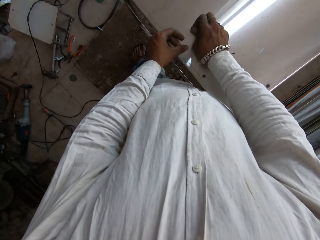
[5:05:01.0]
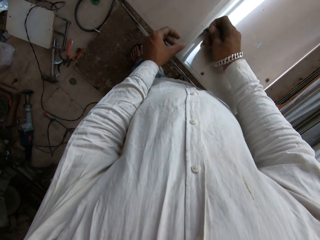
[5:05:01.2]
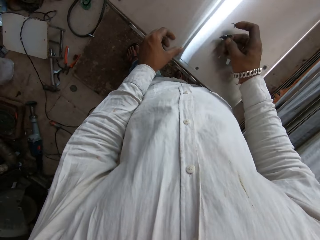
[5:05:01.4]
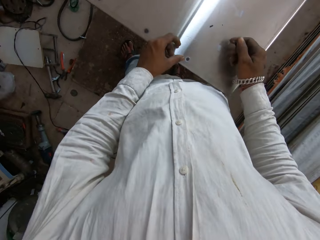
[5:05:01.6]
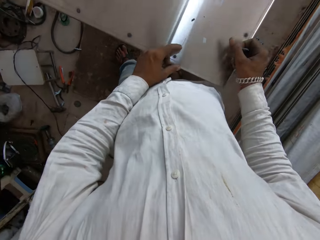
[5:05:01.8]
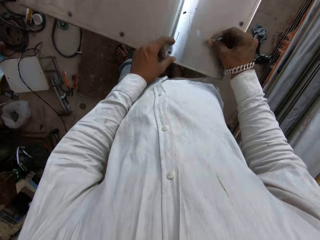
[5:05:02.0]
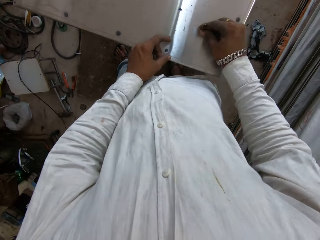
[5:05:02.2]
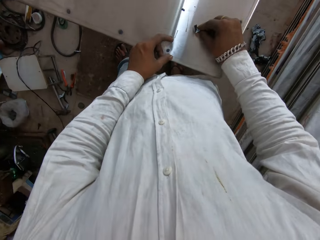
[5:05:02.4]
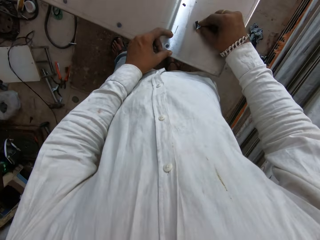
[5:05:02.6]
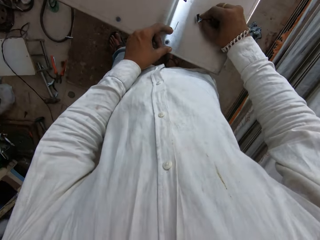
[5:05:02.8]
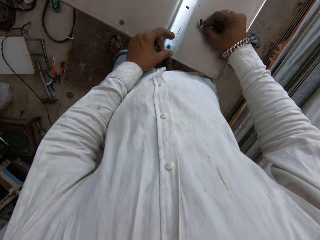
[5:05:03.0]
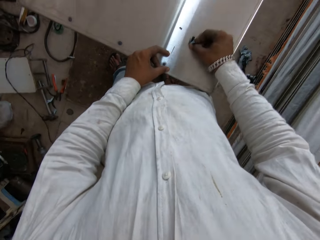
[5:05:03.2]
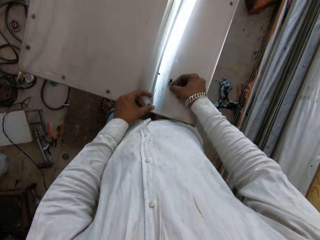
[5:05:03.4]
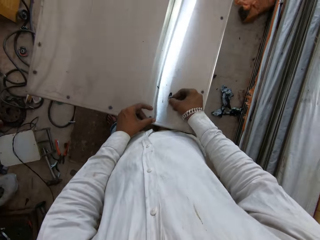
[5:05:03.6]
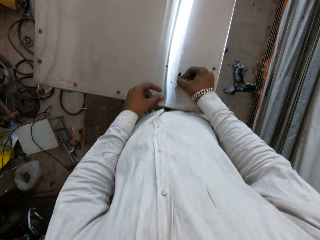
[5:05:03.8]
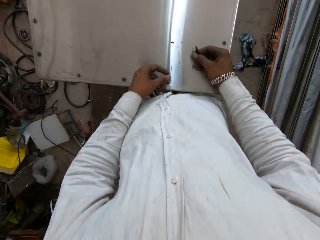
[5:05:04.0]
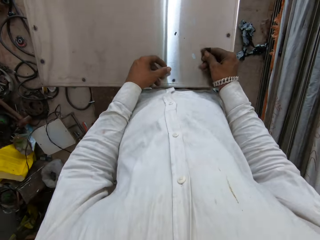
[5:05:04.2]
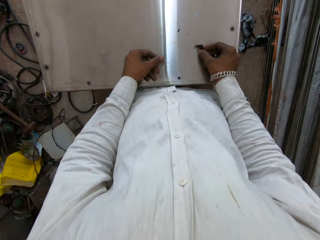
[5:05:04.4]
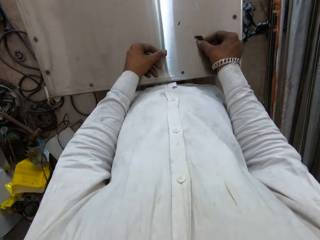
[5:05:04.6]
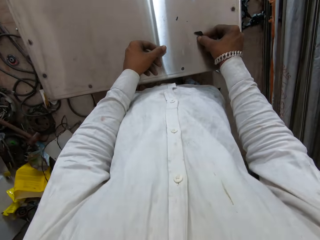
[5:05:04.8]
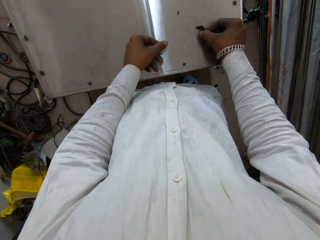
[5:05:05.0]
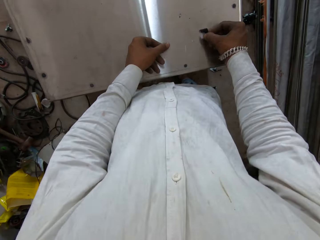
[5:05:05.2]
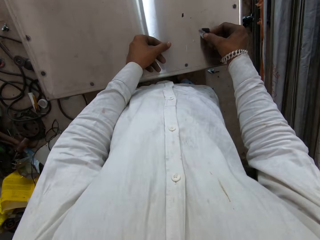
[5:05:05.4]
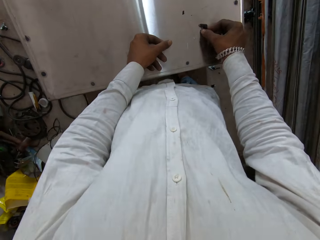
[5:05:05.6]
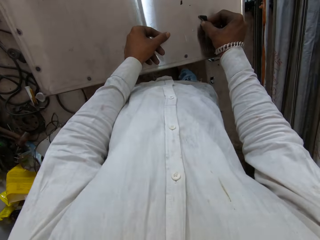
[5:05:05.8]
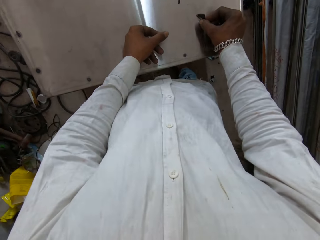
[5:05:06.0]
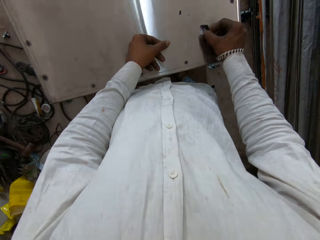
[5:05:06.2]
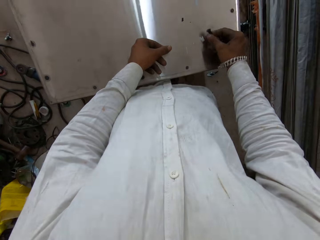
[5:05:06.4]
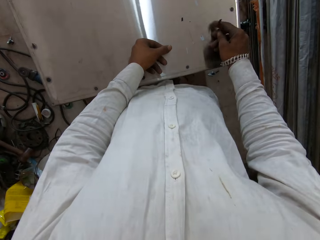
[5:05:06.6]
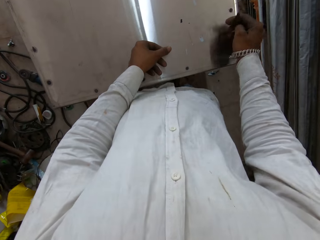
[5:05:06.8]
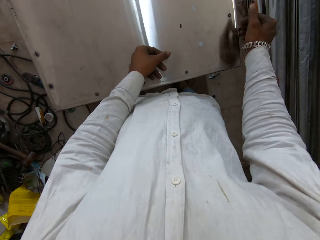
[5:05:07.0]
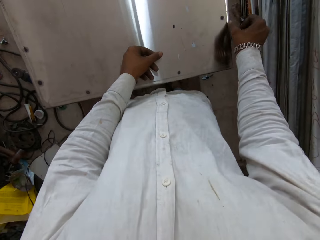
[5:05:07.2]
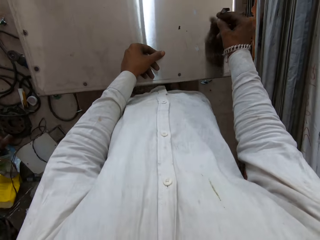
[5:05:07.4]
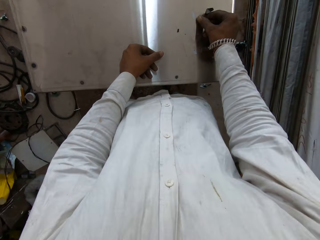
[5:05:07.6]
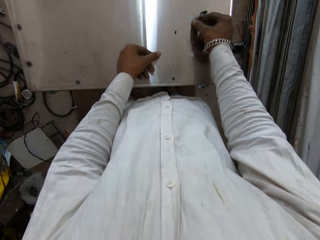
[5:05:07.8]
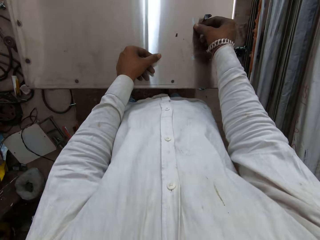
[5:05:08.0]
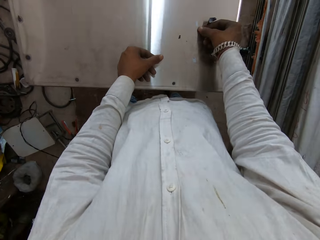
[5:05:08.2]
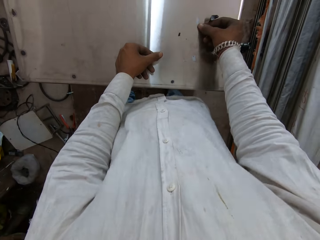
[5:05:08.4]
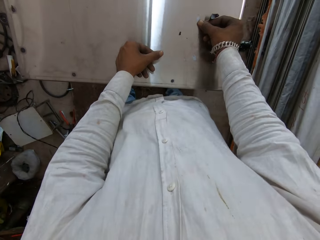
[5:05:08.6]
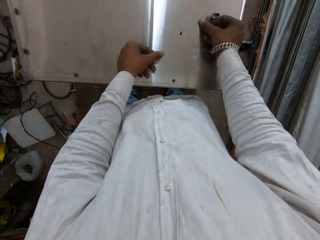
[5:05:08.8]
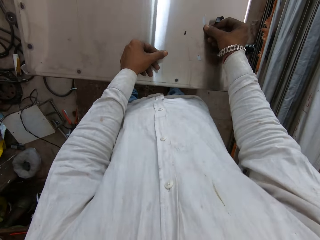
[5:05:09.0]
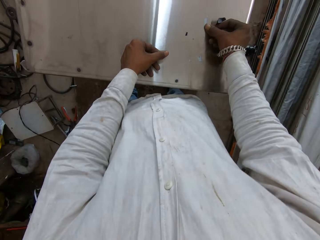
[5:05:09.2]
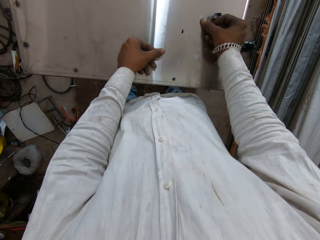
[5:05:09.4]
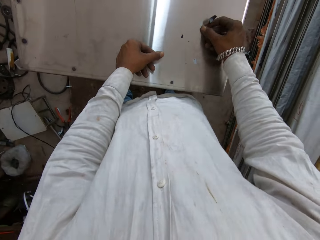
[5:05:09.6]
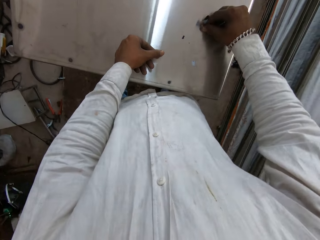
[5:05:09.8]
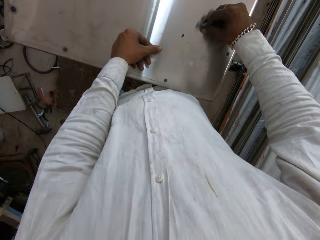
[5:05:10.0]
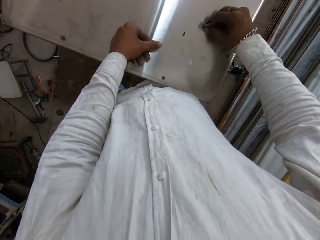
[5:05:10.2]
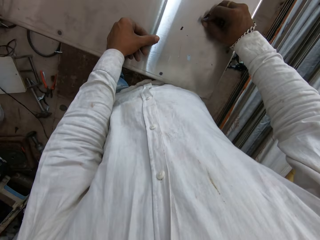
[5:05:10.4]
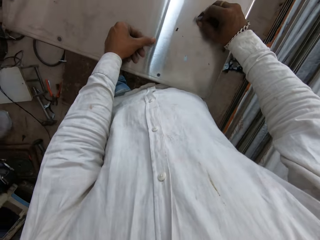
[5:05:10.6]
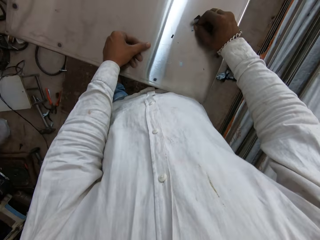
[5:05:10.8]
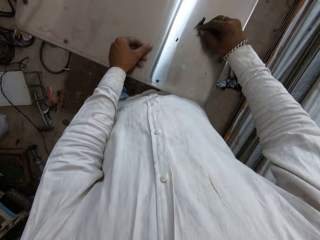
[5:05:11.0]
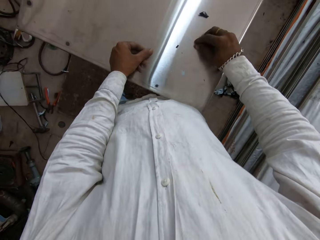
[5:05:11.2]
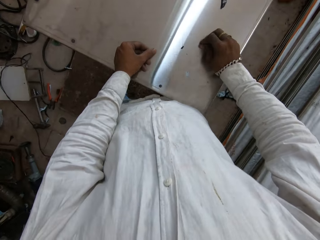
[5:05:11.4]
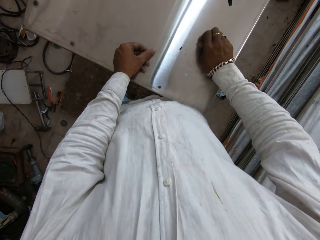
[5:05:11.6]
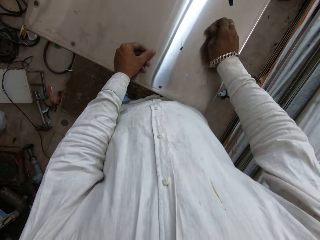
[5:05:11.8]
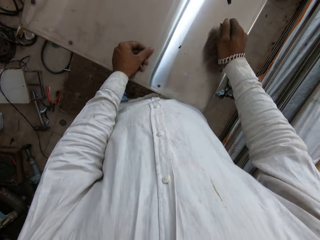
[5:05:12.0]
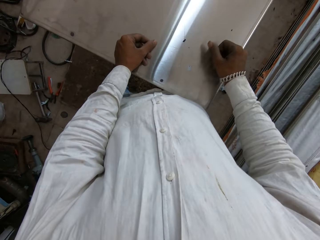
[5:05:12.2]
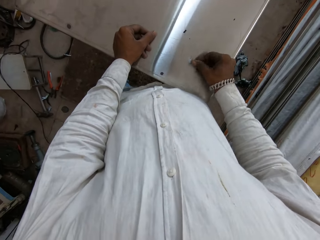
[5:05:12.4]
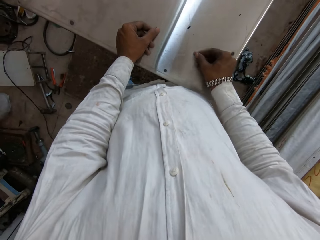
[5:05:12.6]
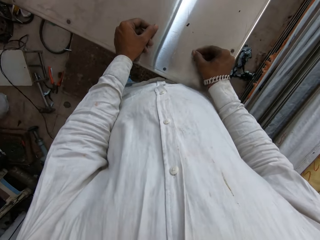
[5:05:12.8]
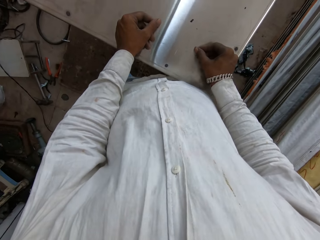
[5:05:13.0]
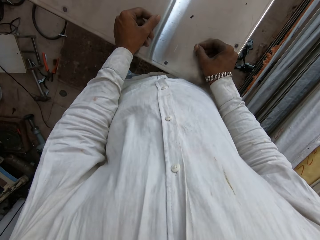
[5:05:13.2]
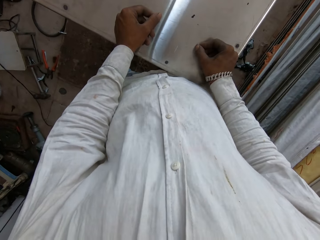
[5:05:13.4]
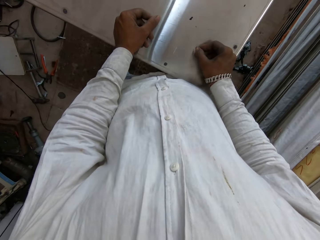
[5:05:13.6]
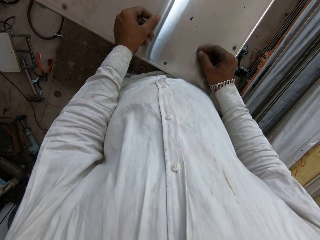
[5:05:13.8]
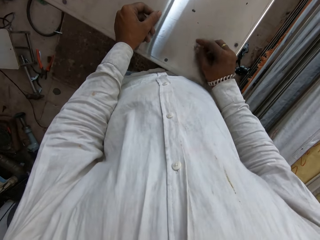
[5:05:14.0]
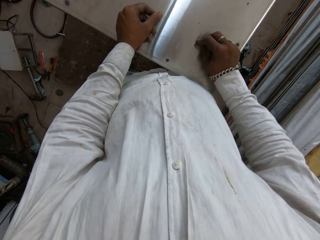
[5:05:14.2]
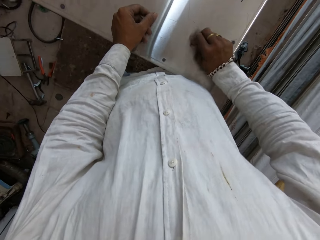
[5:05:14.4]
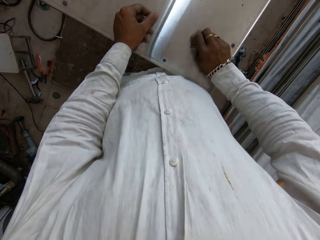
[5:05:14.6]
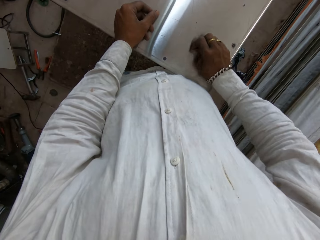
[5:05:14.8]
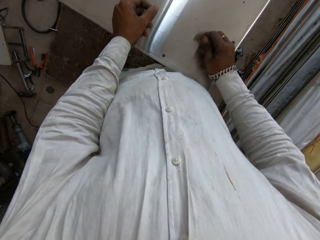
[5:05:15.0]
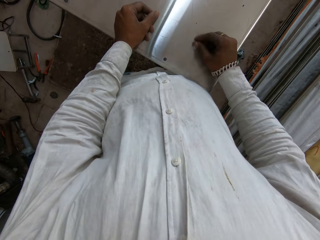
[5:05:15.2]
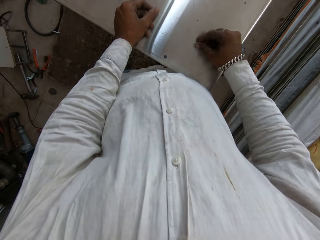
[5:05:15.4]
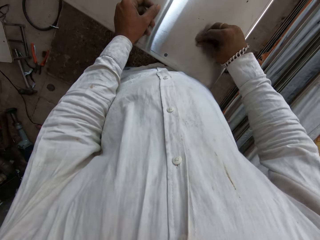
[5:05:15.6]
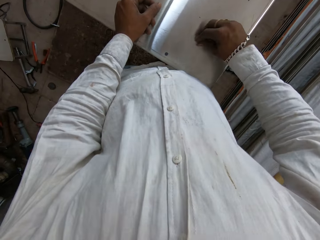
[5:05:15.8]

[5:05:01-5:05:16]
The camera wearer rolls plastic binders in his hand. He plucks a plastic binder from a table. He drops down a roll of plastic binders on a floor. He plucks a plastic binder from the table. He rolls the plastic binders in his hand. He plucks a plastic binder from the table.

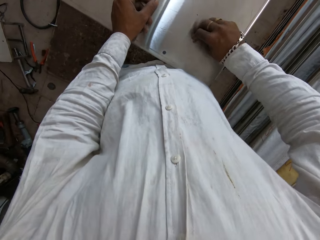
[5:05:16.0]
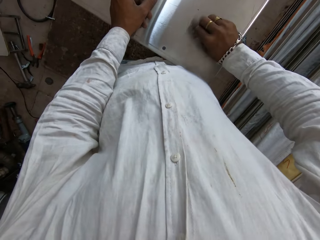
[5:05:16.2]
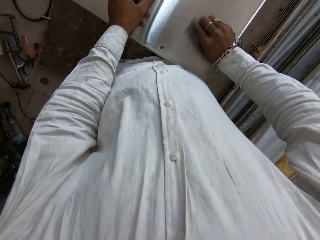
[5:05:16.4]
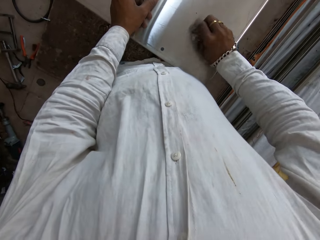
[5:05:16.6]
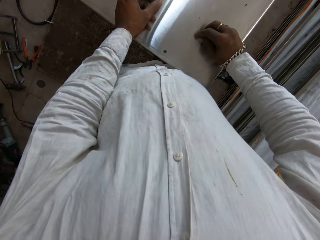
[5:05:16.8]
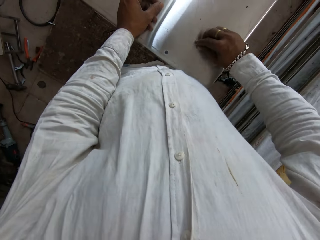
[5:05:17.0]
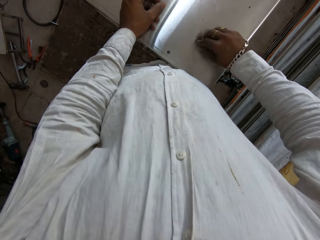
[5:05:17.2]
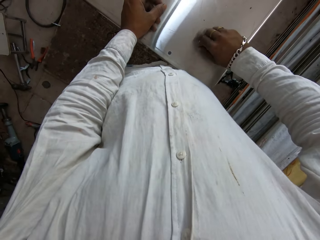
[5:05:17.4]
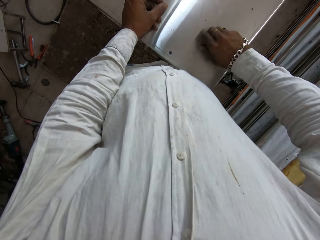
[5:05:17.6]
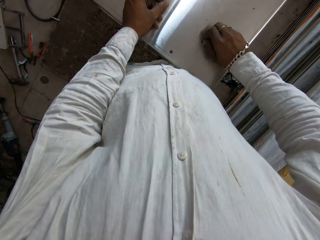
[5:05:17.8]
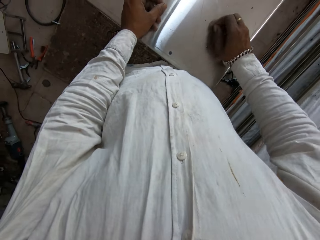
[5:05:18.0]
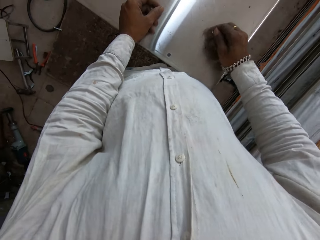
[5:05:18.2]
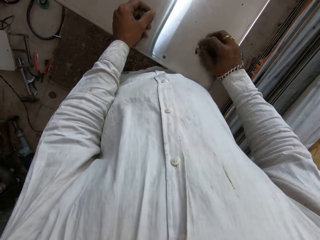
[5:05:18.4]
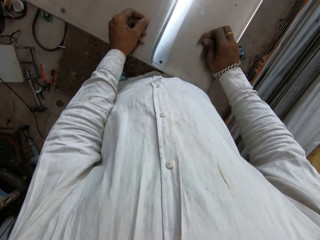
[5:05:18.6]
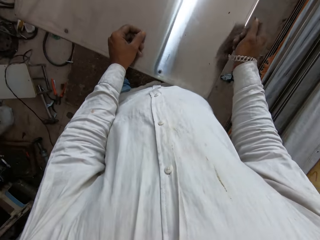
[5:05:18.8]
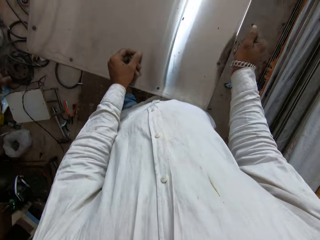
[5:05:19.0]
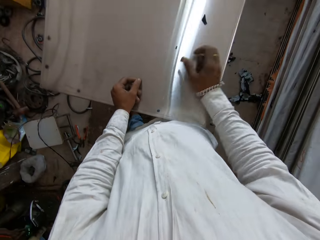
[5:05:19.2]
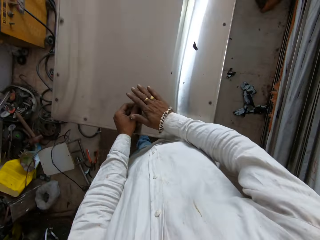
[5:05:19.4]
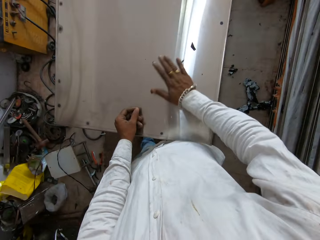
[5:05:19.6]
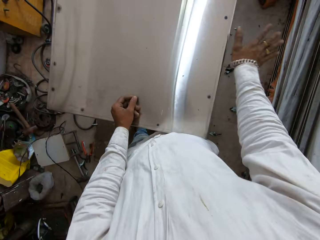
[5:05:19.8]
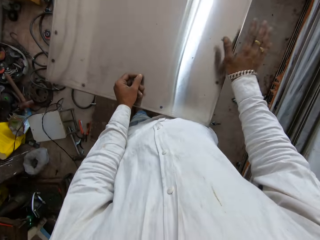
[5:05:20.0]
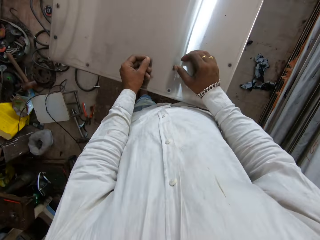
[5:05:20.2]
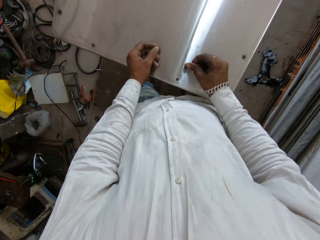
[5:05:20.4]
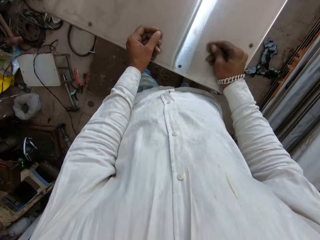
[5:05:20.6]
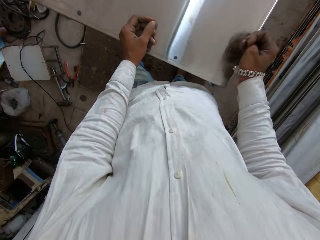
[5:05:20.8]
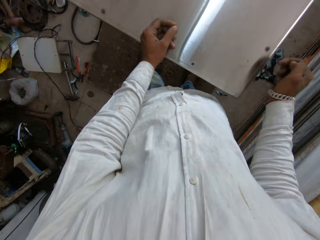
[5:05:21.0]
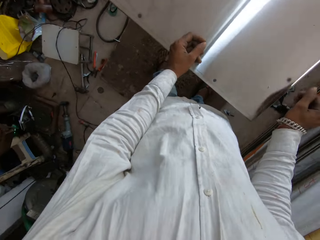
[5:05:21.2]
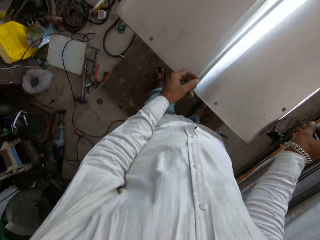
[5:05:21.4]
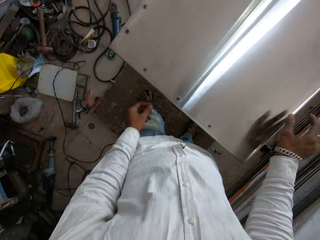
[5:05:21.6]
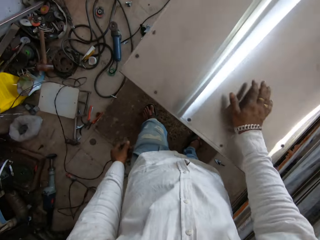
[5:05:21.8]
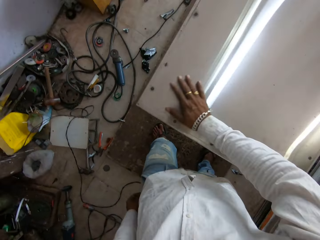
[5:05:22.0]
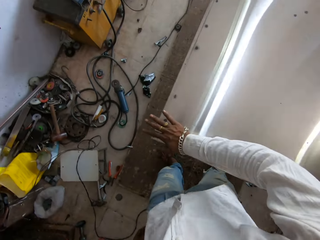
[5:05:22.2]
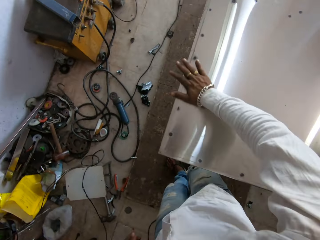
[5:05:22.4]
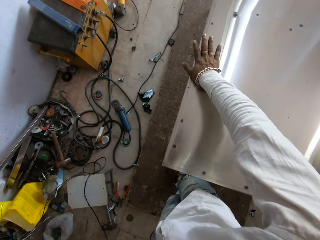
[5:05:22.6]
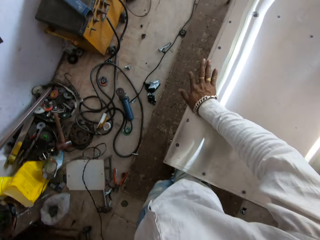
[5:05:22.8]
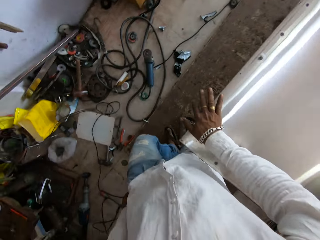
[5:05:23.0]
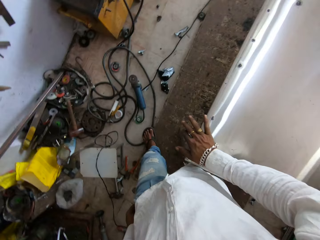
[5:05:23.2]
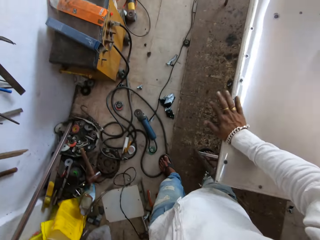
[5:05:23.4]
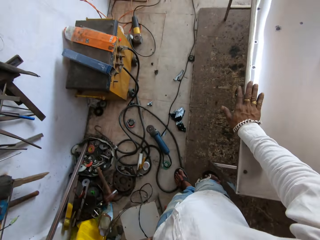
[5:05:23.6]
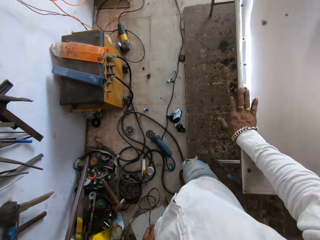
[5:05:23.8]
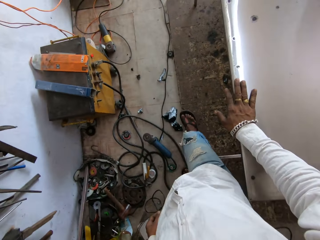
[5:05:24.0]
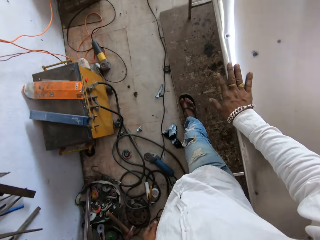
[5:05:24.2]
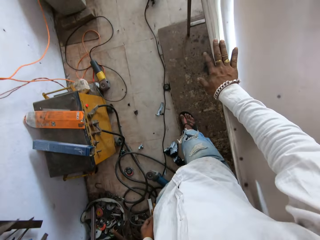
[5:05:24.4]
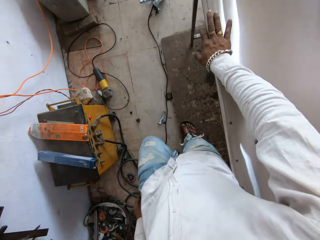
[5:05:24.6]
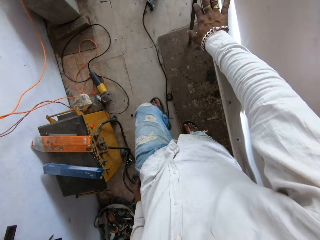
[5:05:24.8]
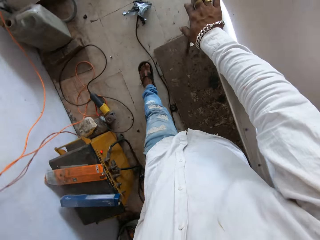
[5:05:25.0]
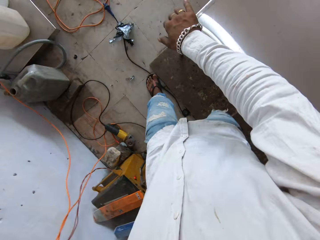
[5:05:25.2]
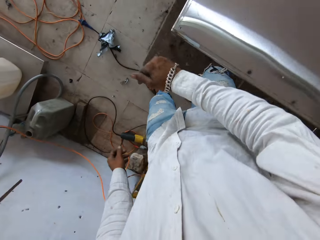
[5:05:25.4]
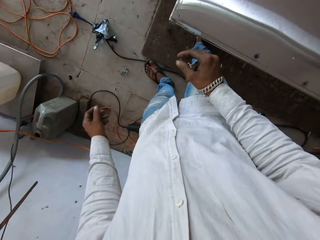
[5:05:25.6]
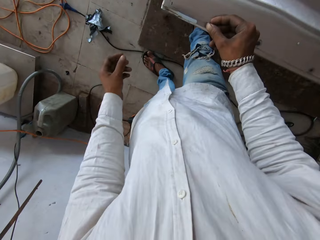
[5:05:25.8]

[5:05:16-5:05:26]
The camera wearer drops down a roll of plastic binders on the floor. He wipes the table with his hand. He walks around the table.
